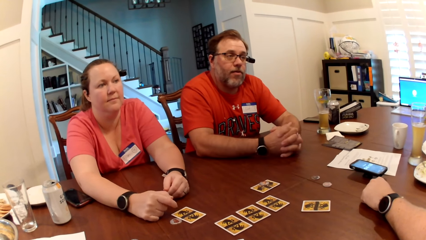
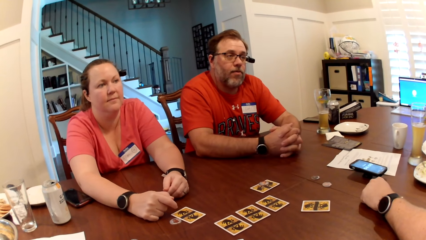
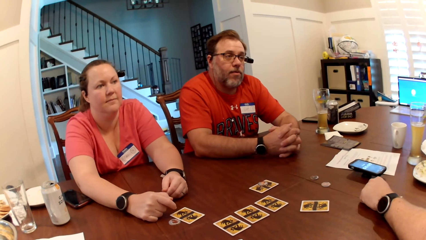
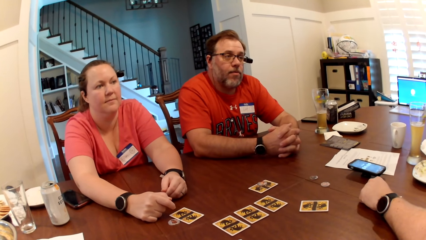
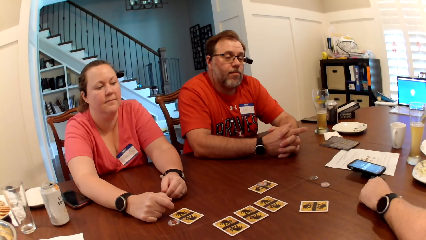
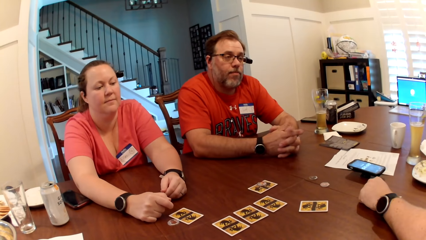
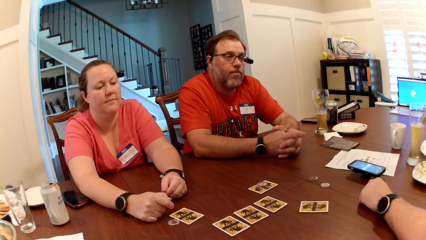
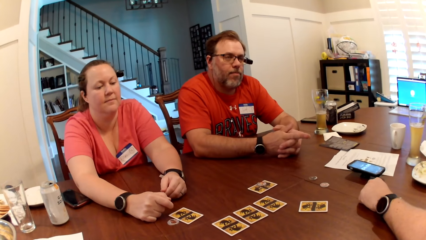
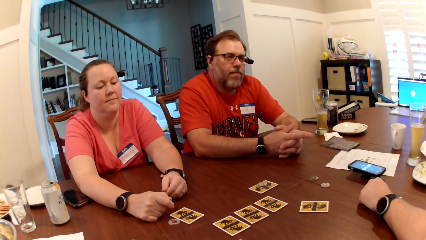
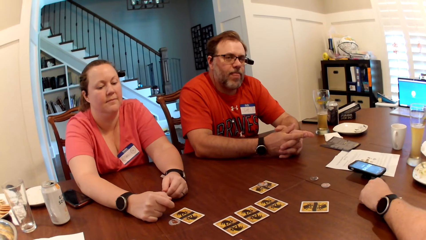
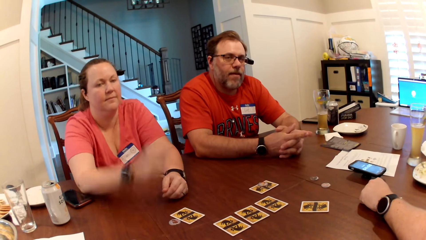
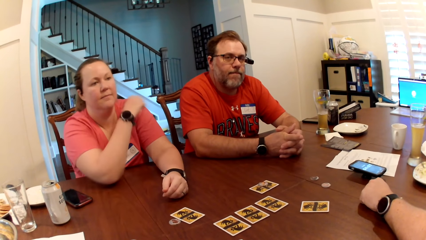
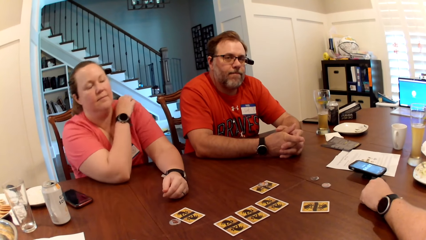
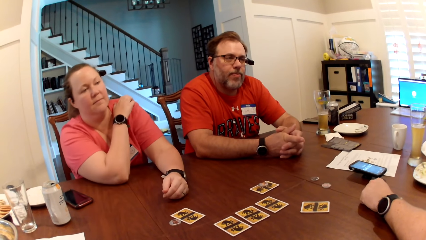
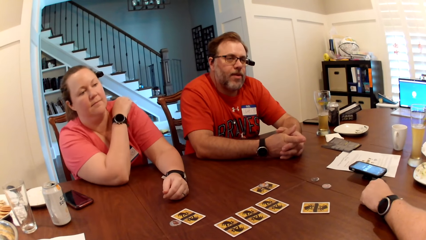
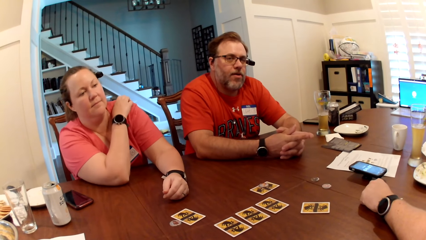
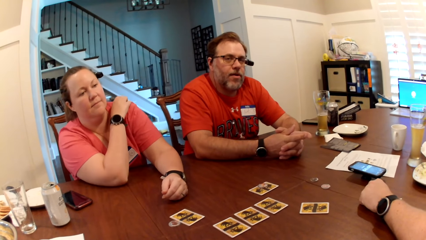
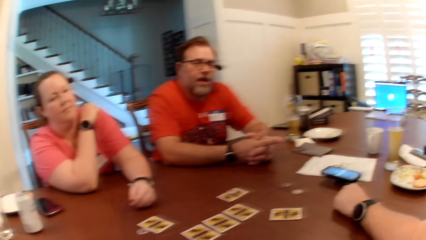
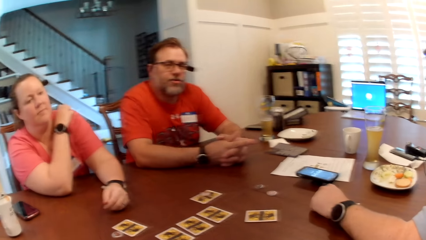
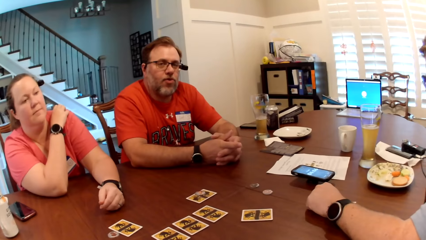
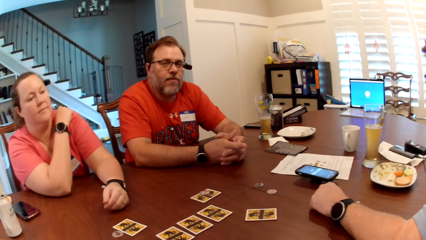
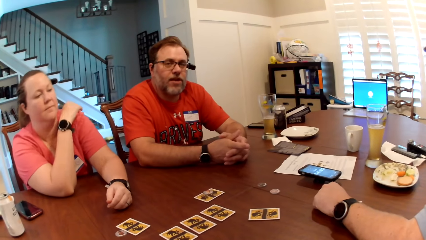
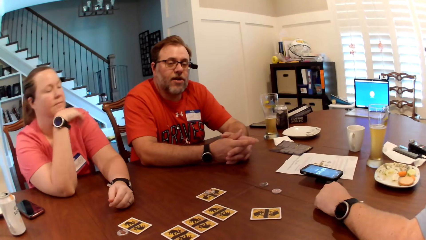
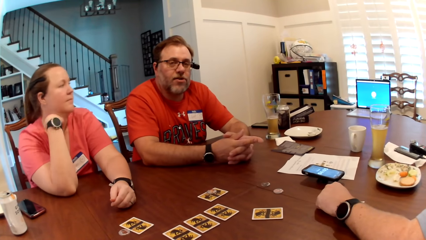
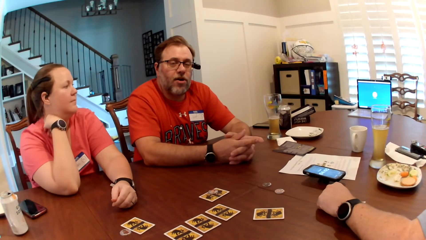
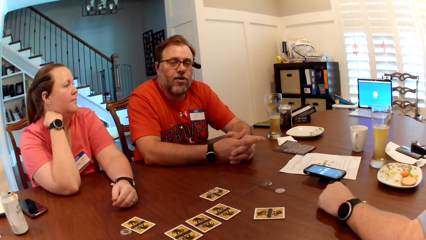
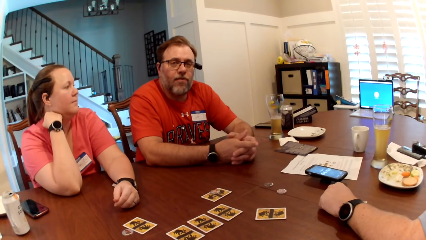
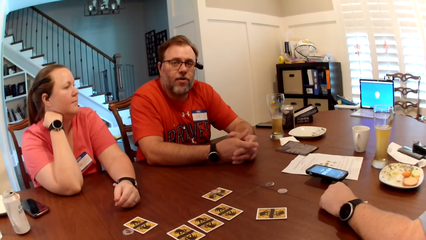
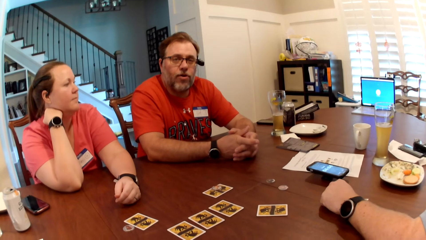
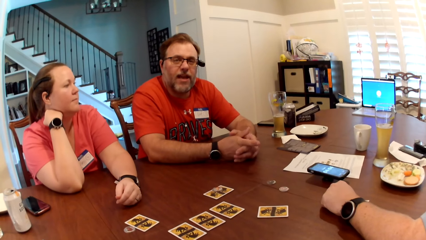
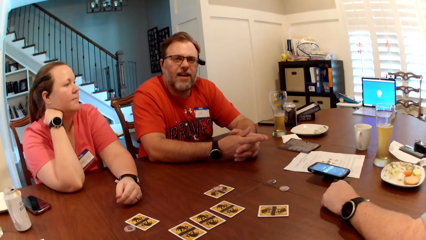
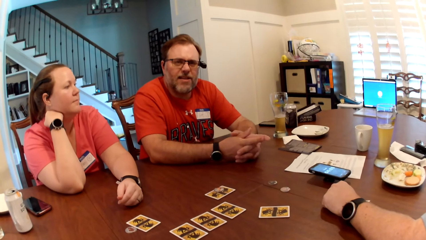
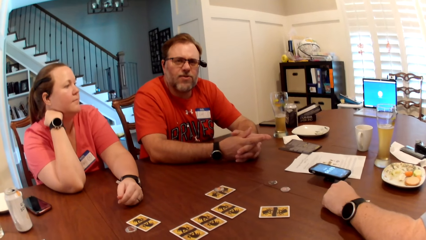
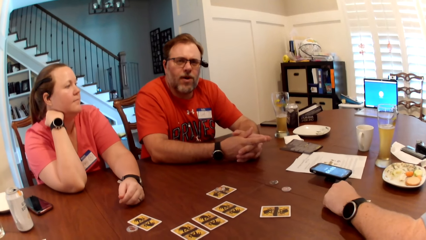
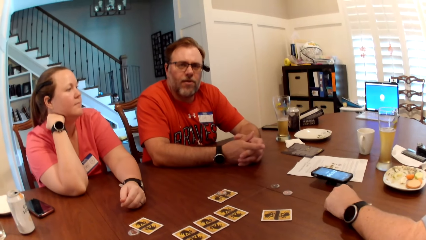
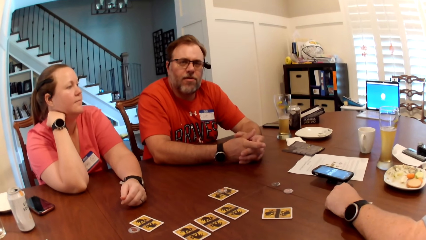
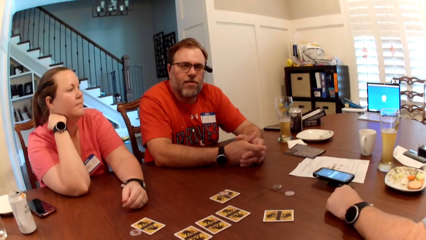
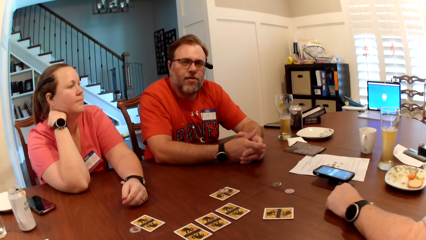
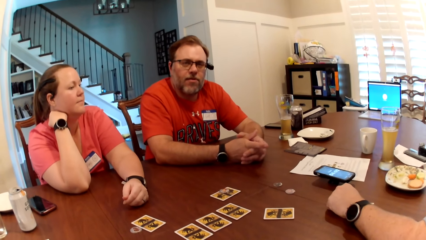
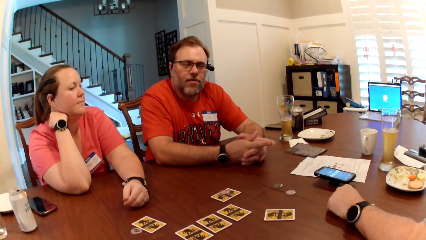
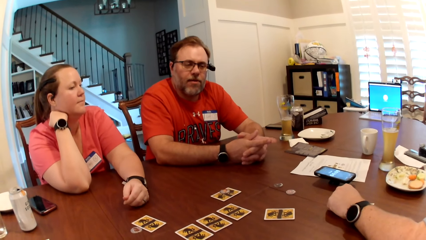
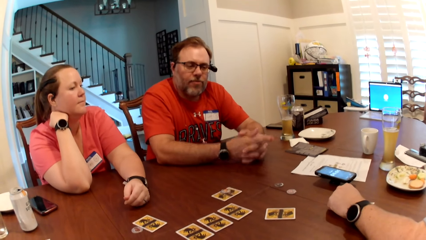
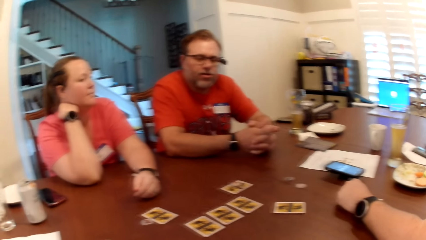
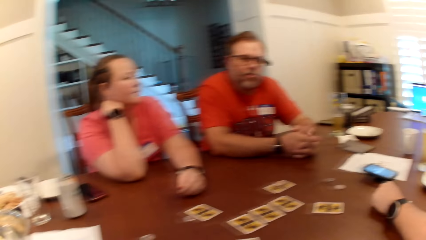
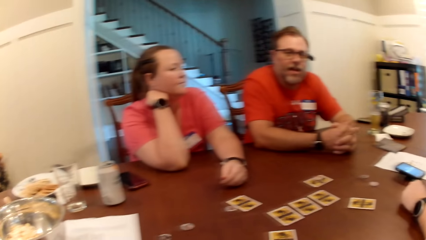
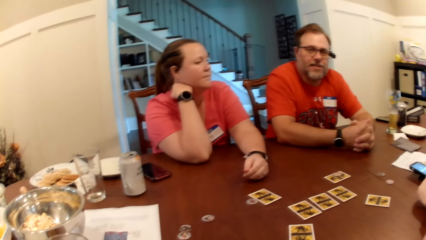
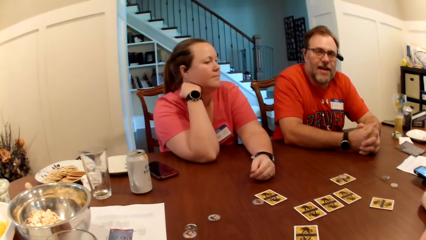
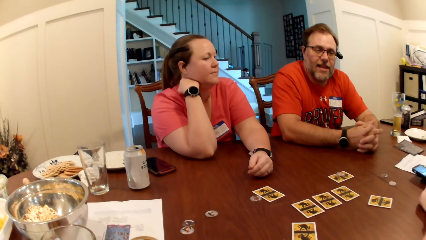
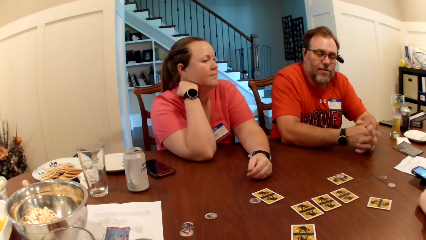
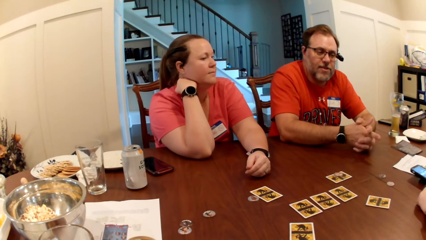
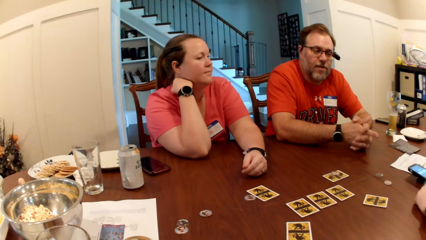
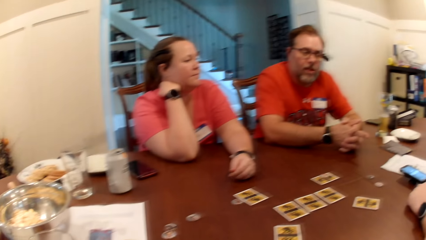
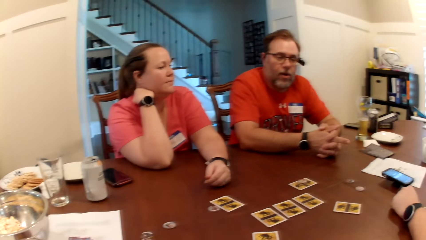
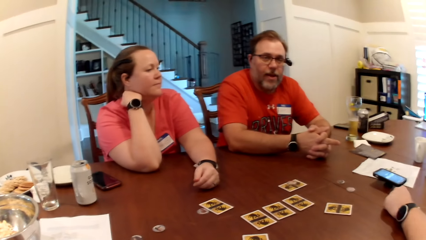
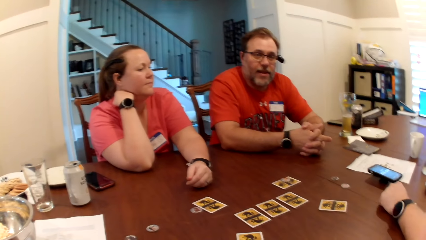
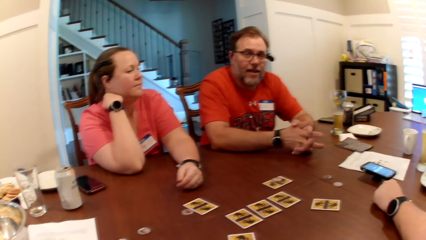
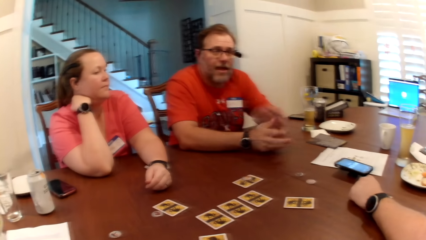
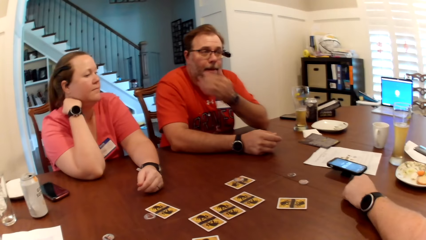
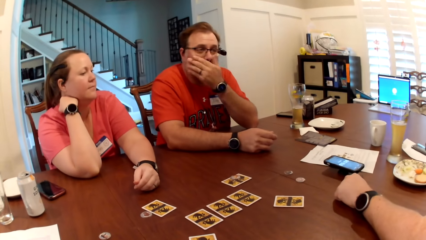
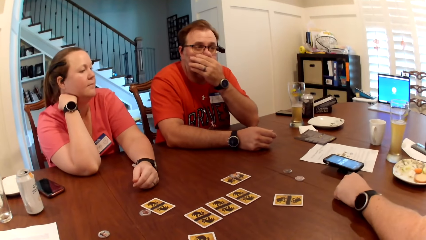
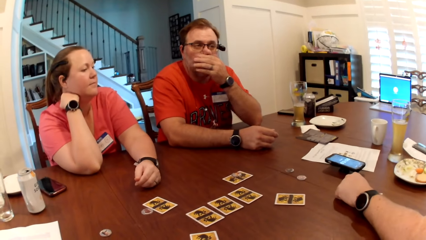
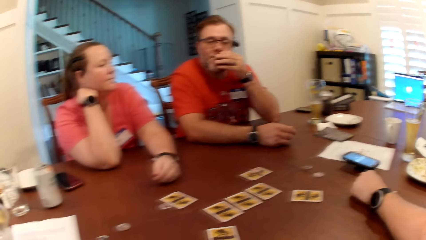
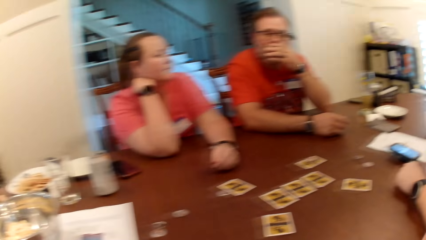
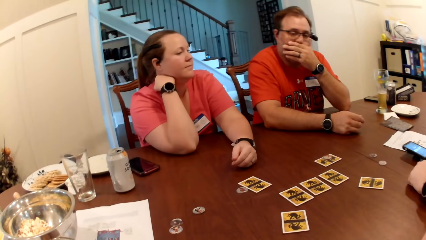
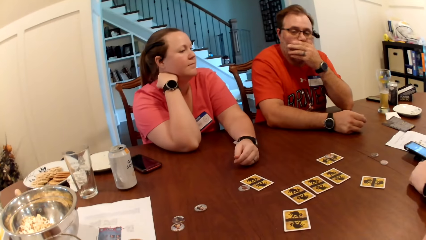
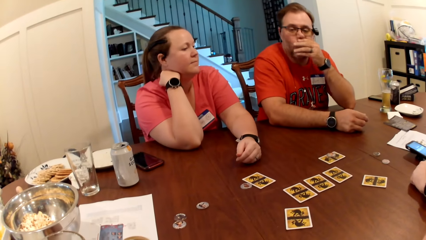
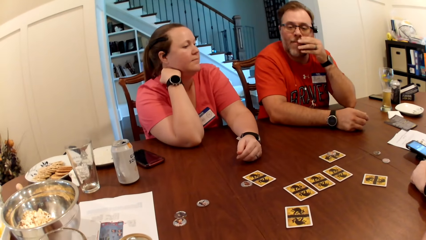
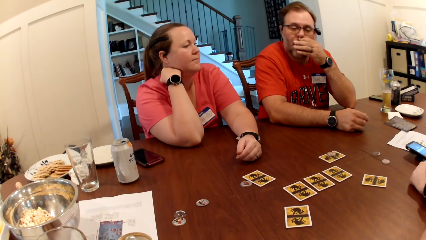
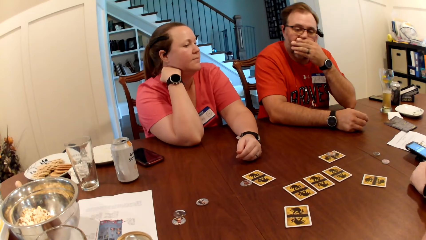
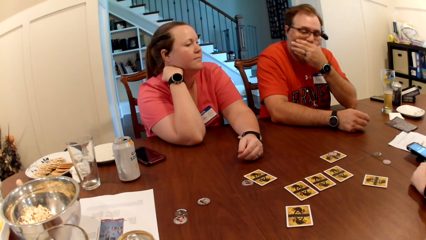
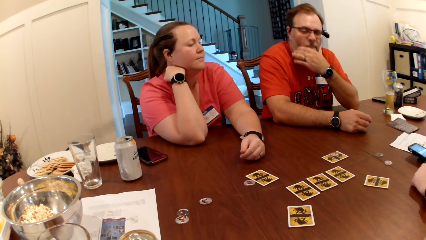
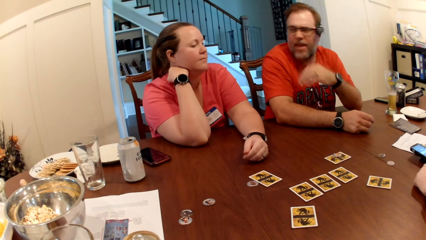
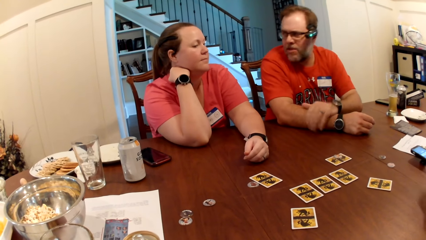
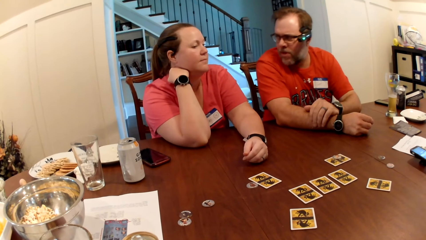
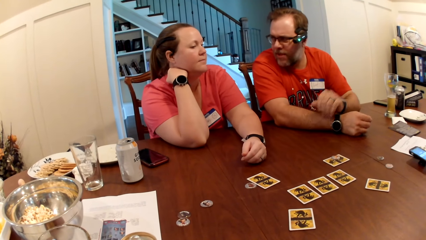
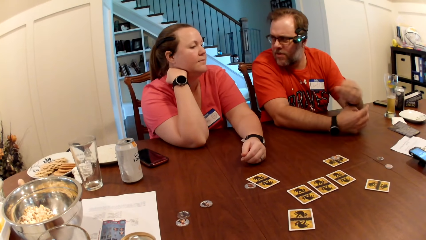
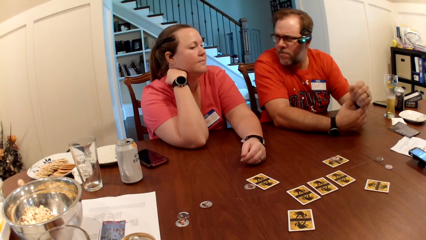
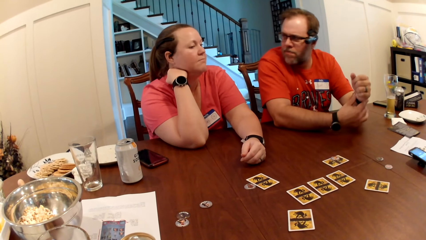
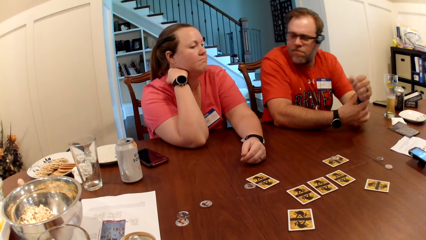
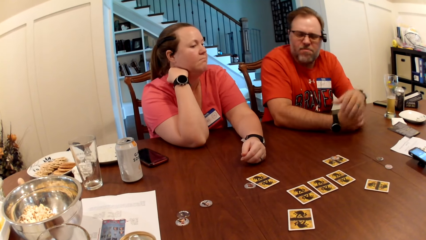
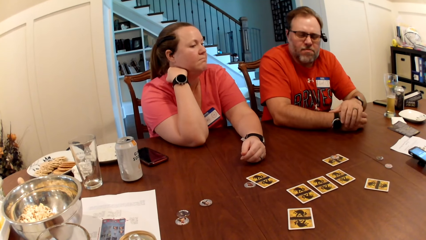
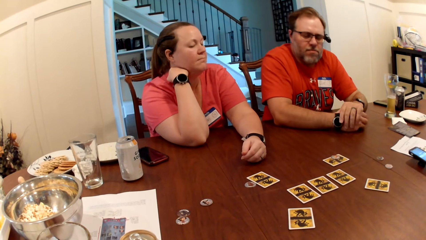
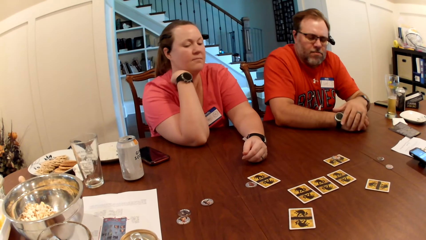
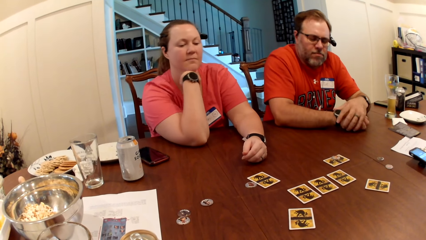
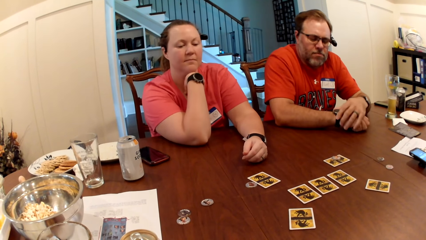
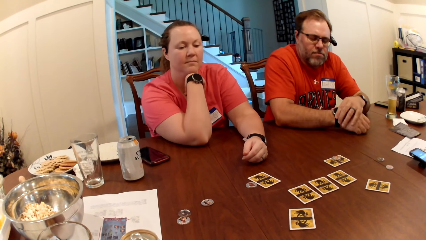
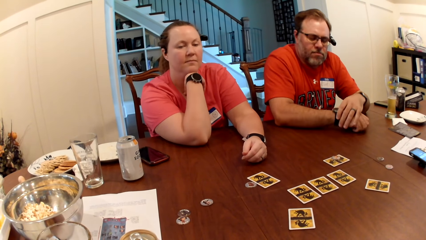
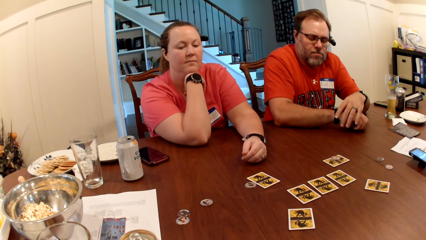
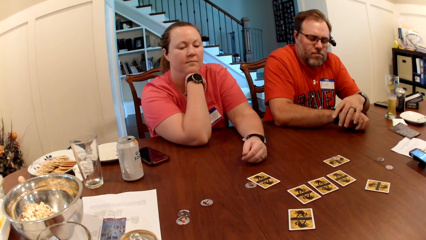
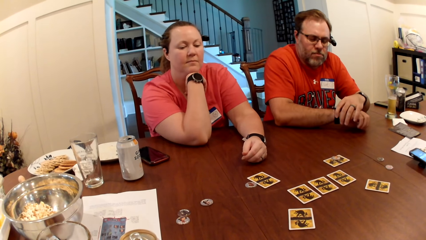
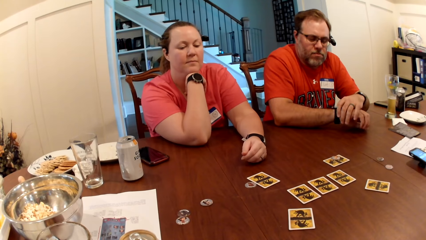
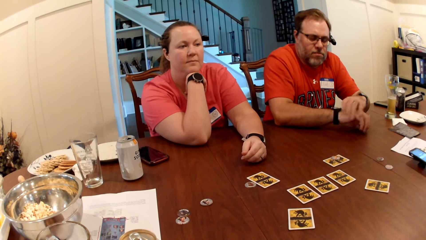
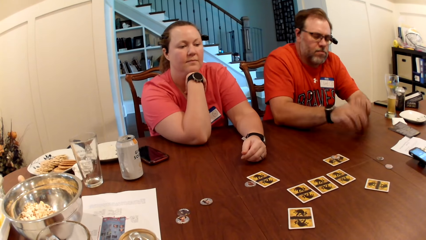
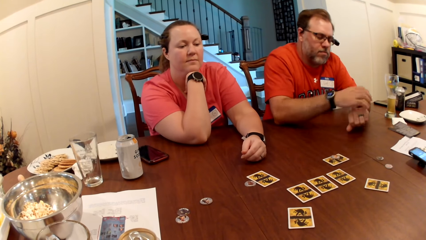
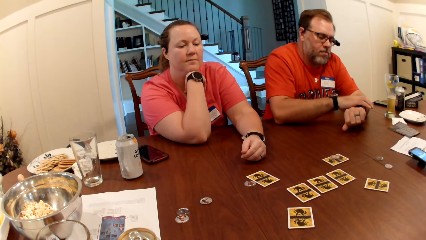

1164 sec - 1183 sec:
A man interacts with another man. The camera wearer looks around a room. The other man interacts with the camera wearer. The camera wearer interacts with the other man. The other man scratches his nose with his left hand. The other man interacts with the camera wearer. The camera wearer looks around a room. The other man adjusts a watch on his right hand. The first man interacts with the other man.
